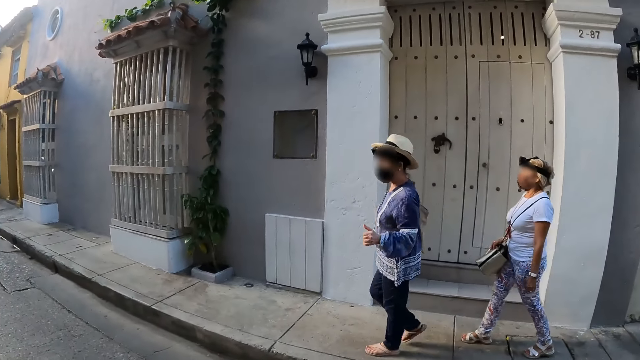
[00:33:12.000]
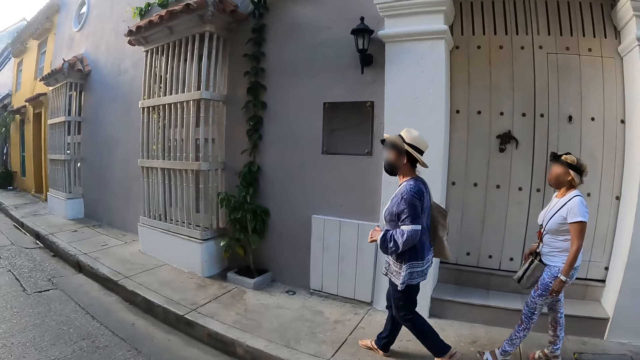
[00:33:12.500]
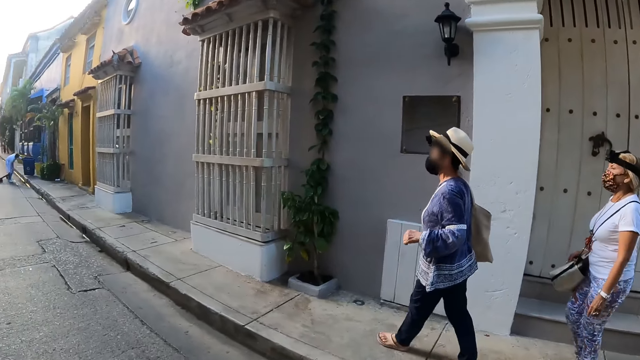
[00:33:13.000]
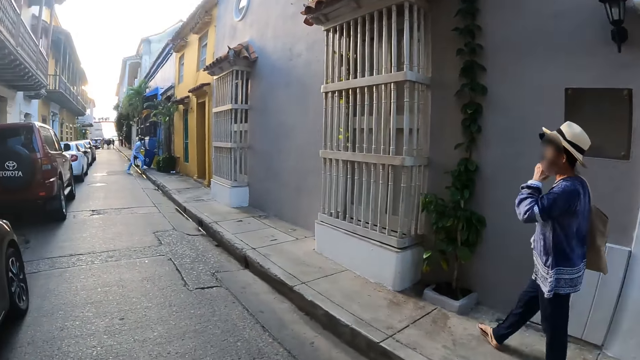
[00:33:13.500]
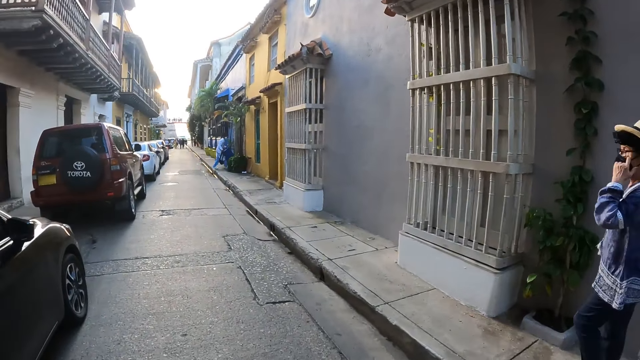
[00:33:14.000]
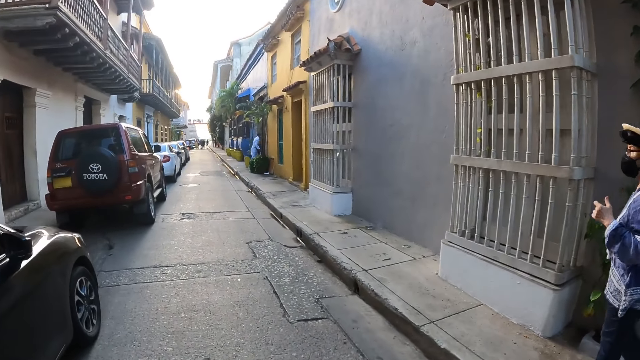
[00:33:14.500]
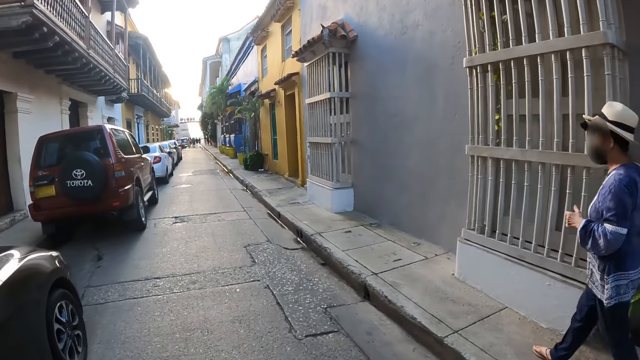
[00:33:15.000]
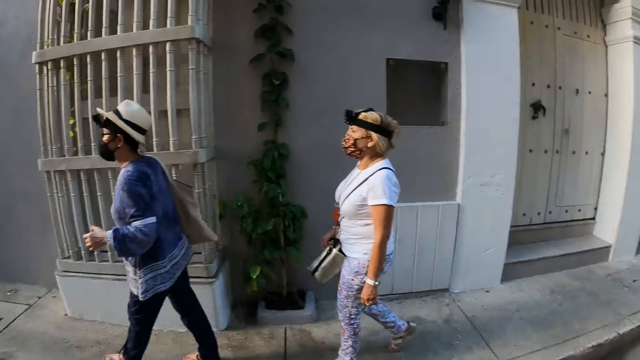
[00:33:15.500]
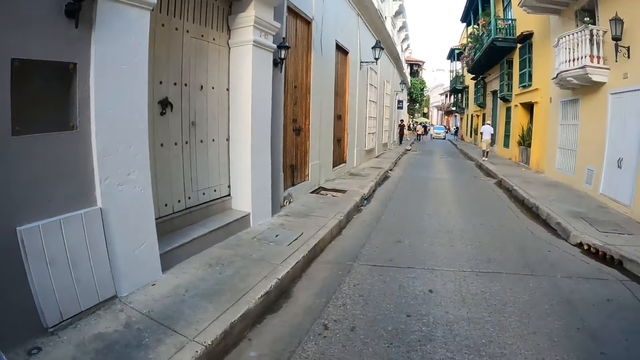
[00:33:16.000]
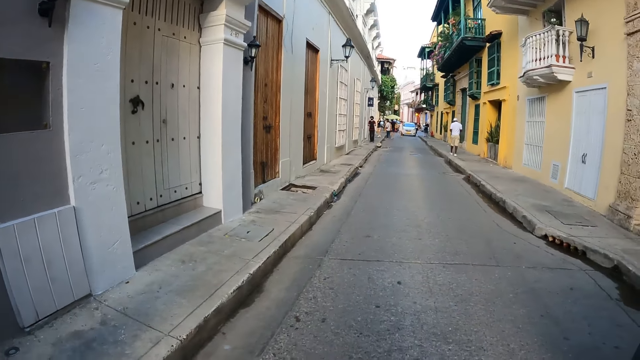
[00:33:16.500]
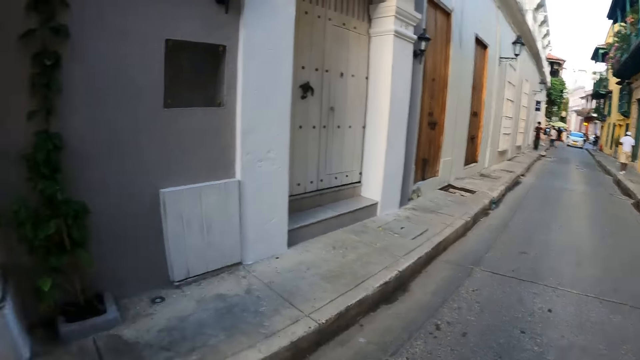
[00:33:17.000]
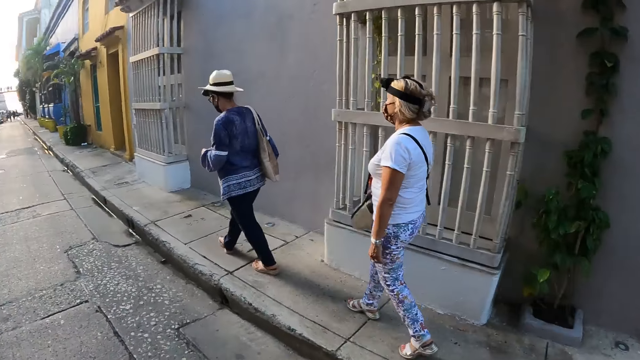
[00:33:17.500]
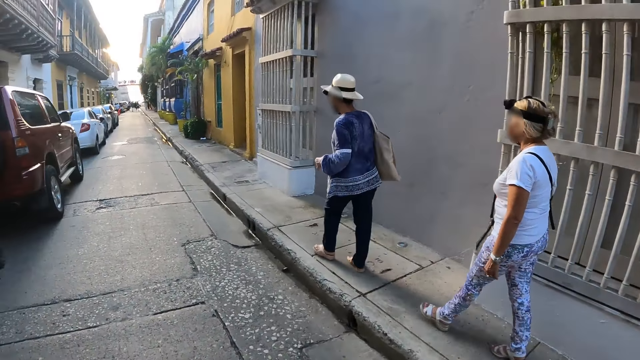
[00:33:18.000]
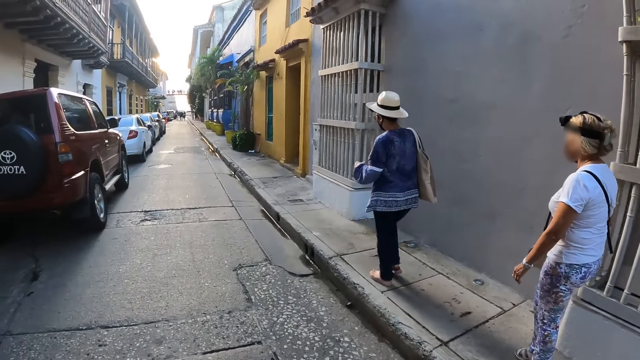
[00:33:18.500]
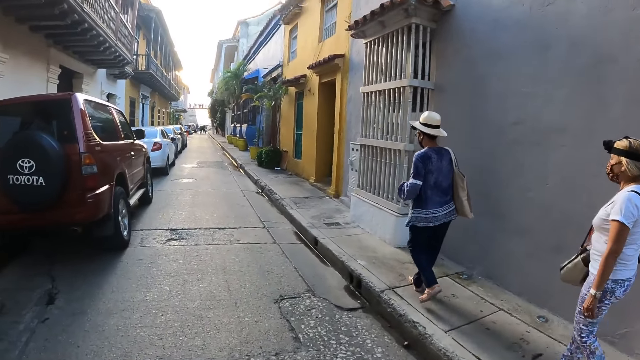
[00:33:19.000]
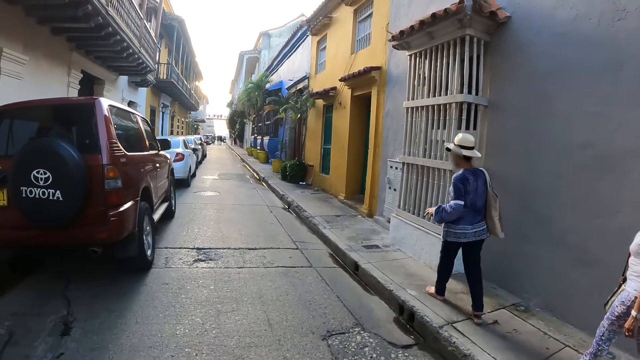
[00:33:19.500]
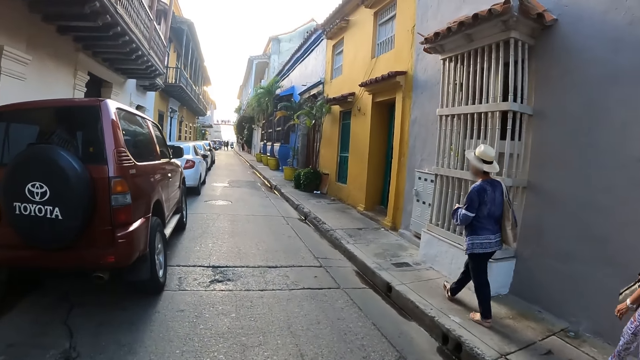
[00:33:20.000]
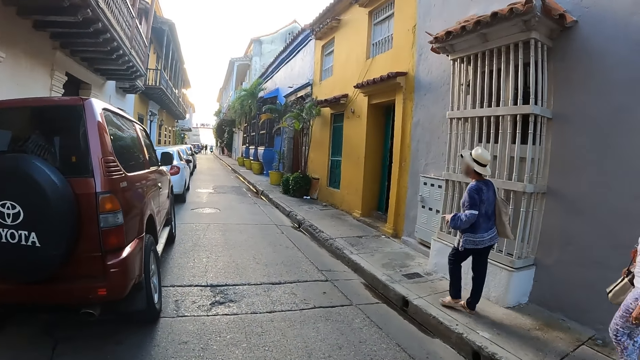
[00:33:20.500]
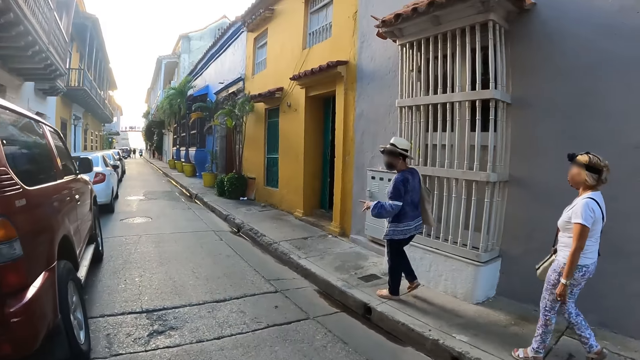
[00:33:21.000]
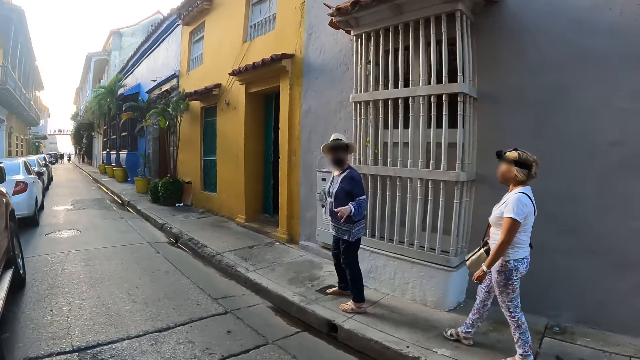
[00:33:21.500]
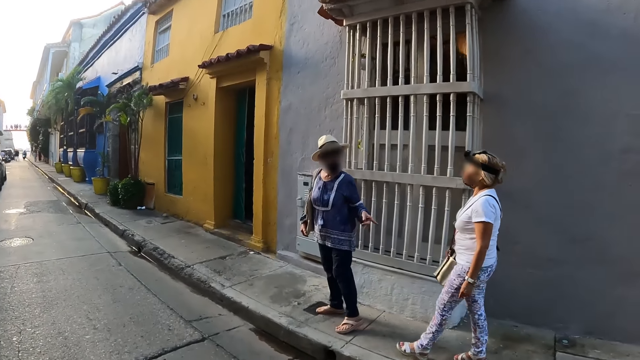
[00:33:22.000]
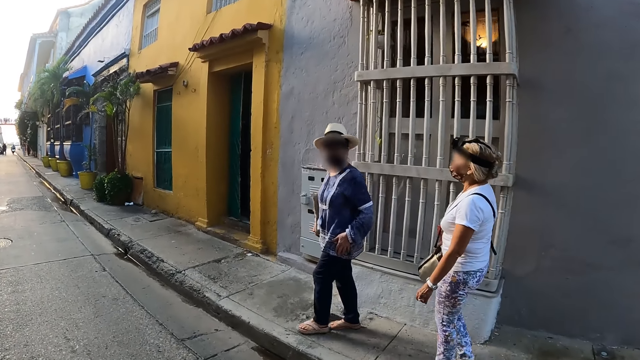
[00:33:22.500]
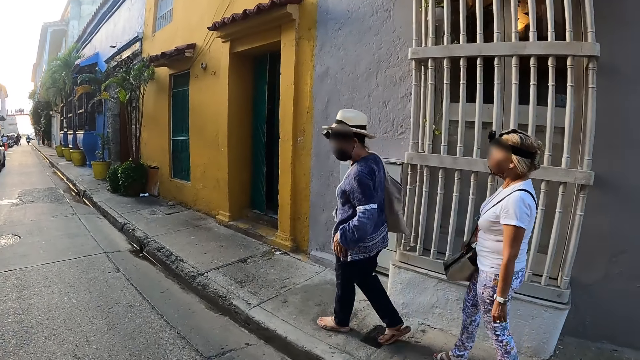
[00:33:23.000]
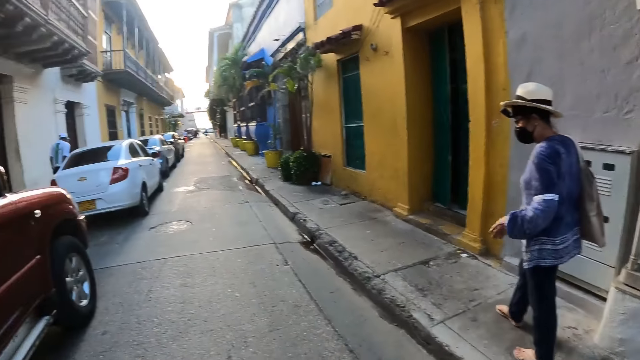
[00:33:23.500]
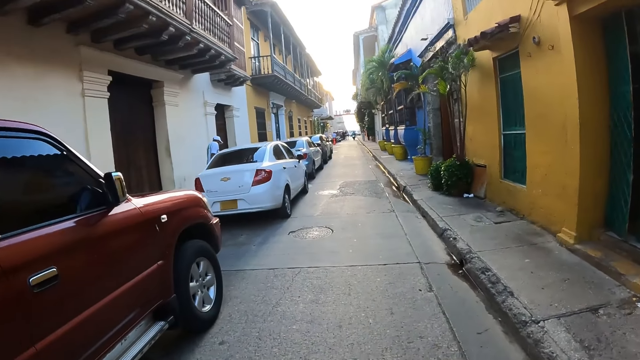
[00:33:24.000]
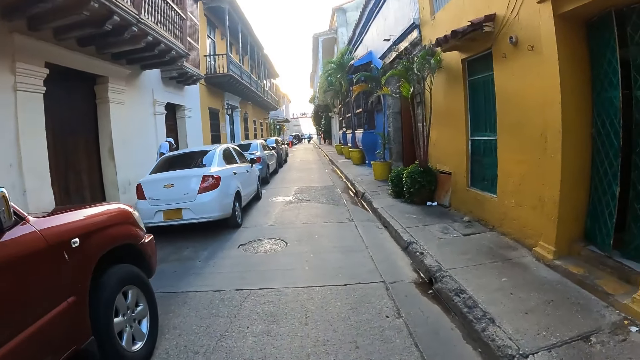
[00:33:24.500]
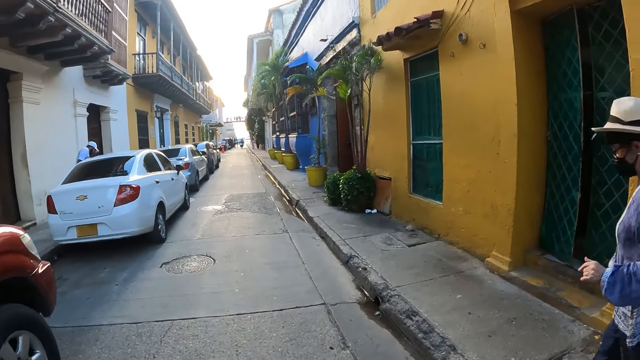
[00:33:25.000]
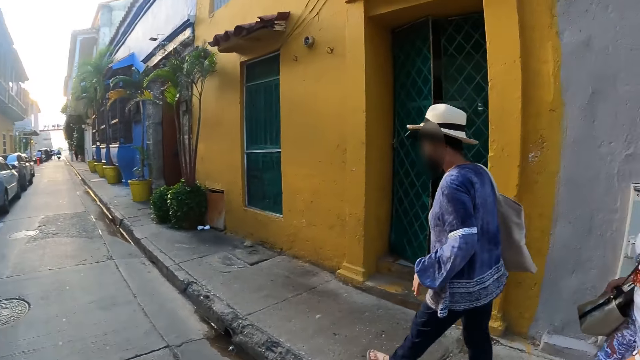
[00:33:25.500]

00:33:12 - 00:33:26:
The woman touches her face with her left hand. The camera wearer looks around the town. They walk on the pavement. The woman interacts with the other woman.

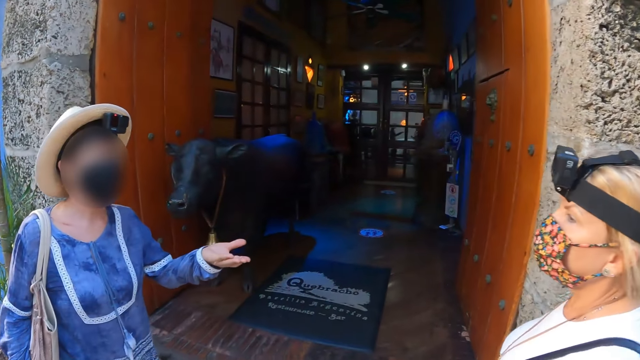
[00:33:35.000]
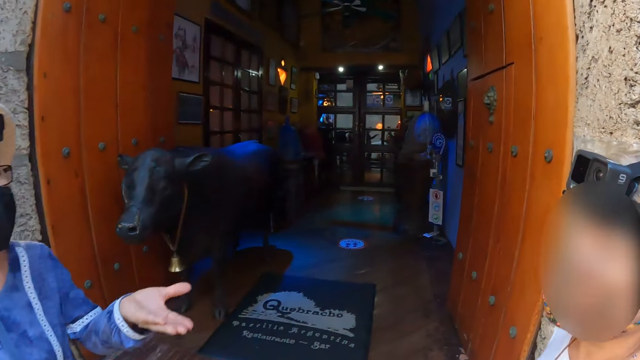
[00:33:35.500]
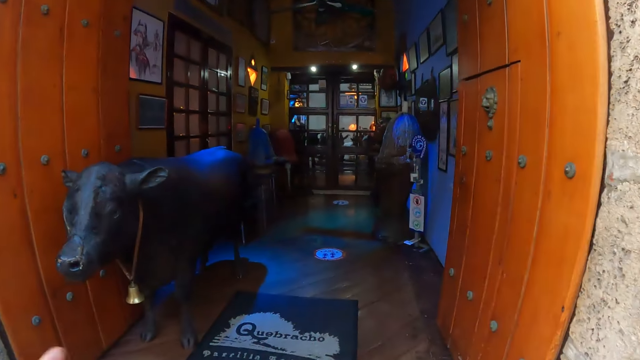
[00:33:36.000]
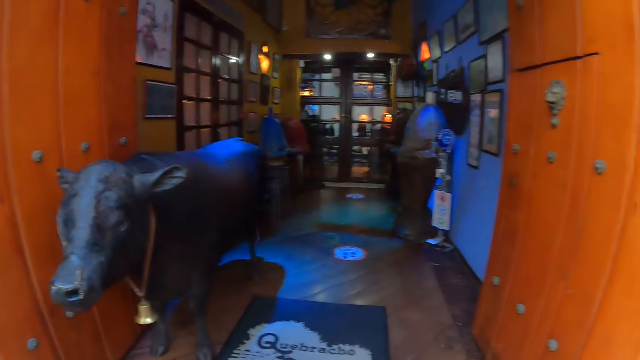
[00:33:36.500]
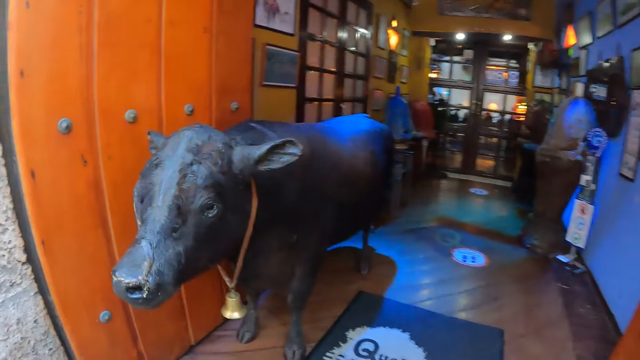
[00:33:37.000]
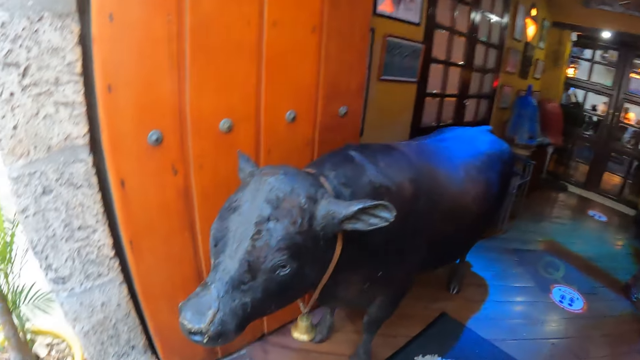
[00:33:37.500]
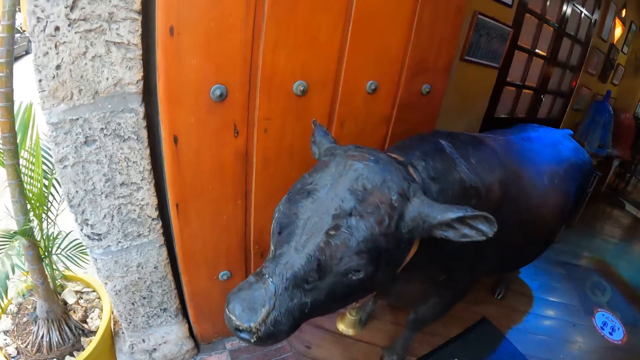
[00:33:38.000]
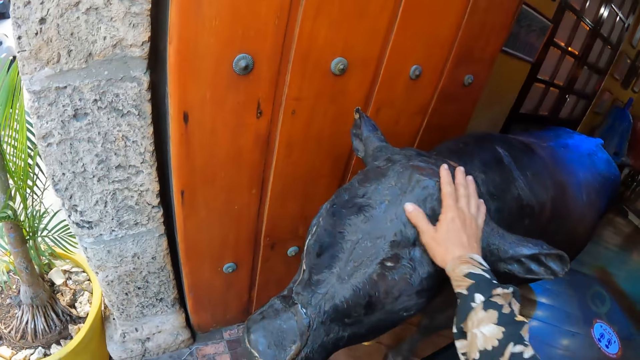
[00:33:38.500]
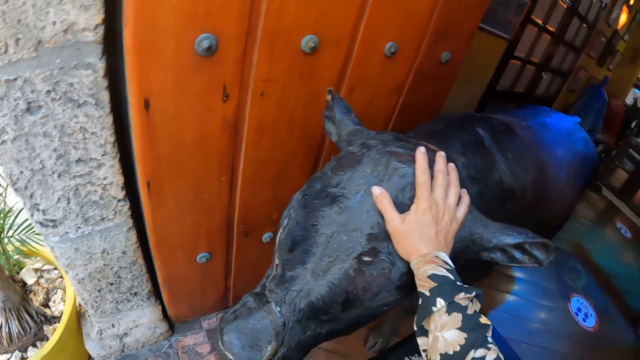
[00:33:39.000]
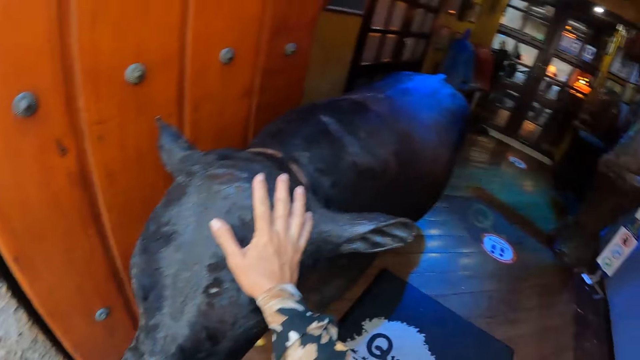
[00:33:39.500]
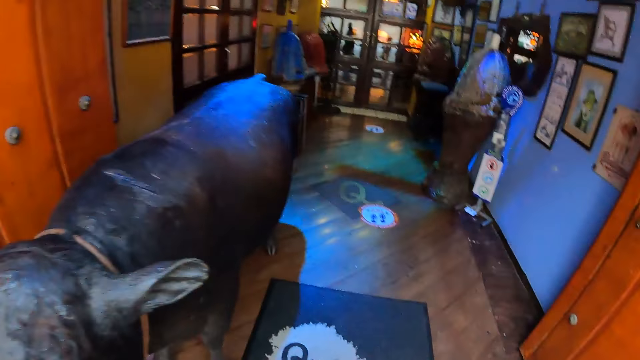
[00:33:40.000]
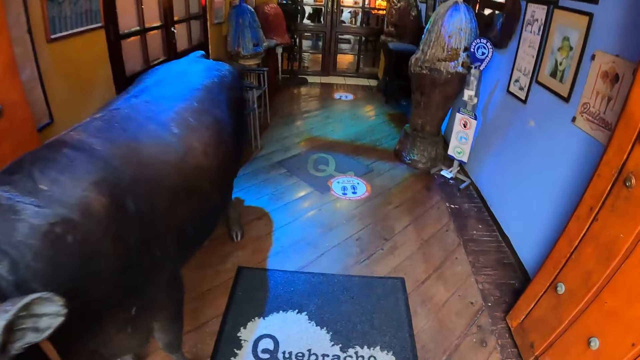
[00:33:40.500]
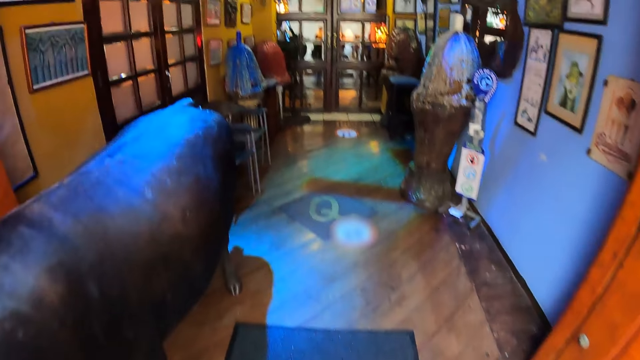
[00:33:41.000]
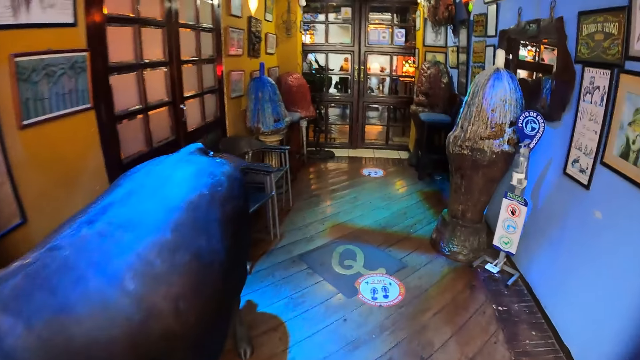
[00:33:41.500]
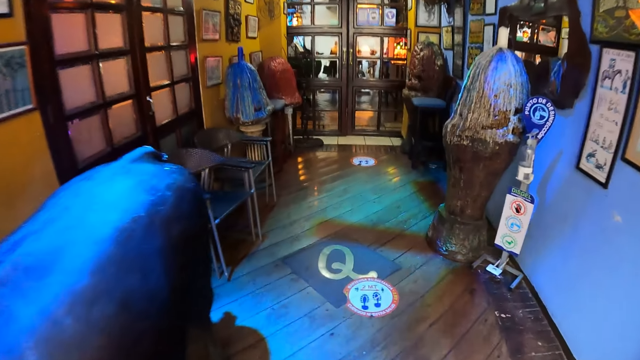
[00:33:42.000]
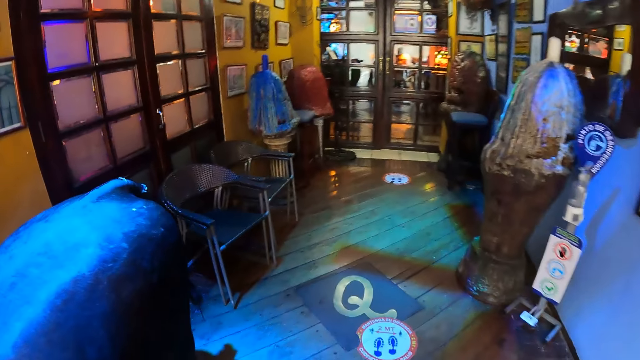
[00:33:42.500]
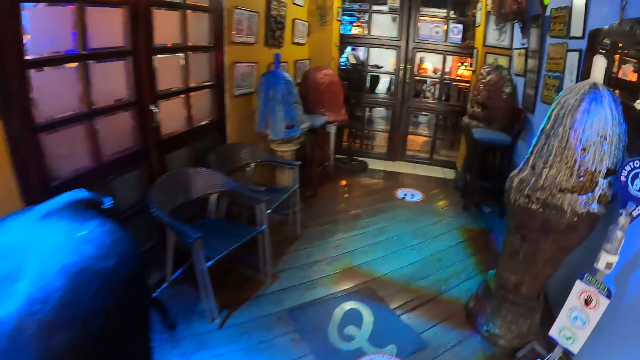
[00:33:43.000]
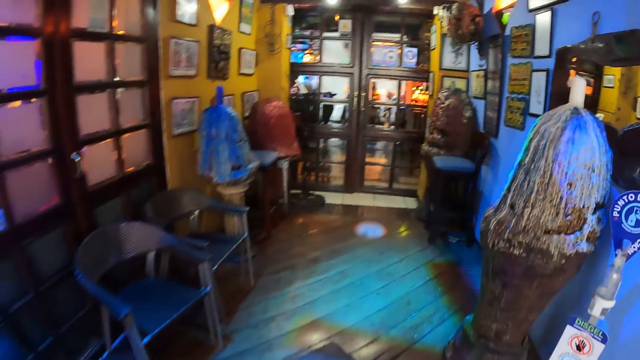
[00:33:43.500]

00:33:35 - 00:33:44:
The camera wearer steps into a shop along the side of the path road. They touch the cow sculpture. They walk on the floor.
